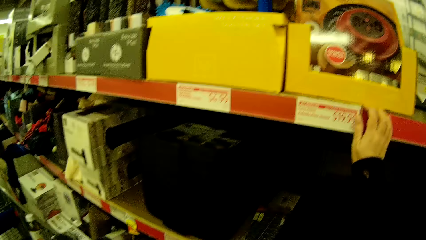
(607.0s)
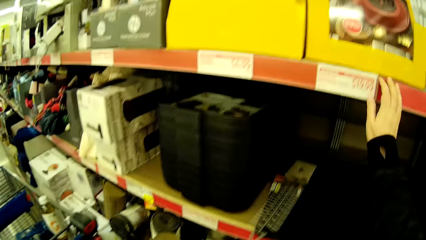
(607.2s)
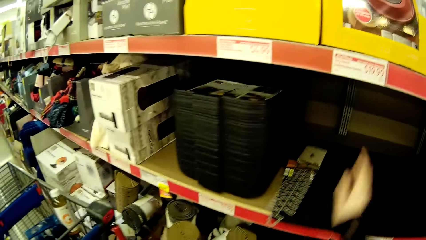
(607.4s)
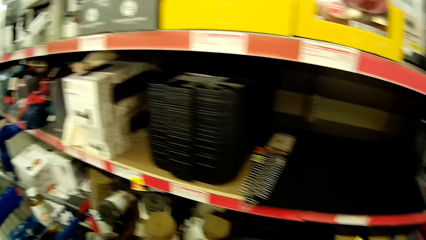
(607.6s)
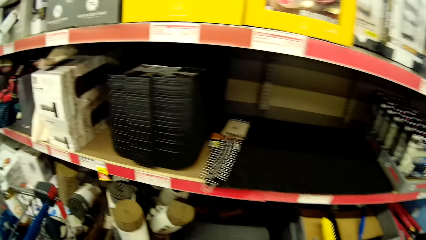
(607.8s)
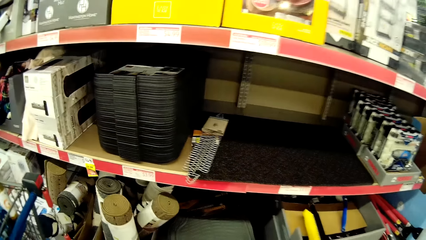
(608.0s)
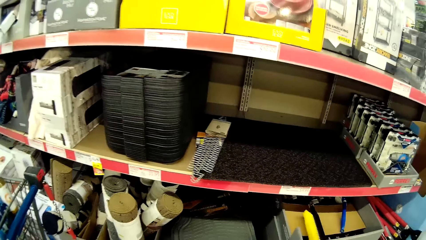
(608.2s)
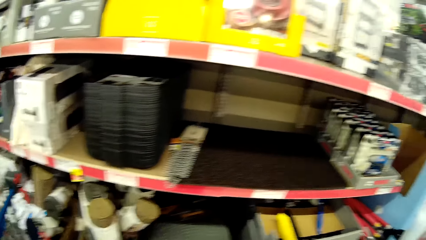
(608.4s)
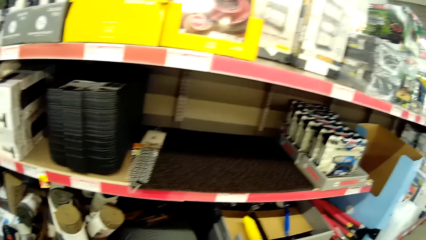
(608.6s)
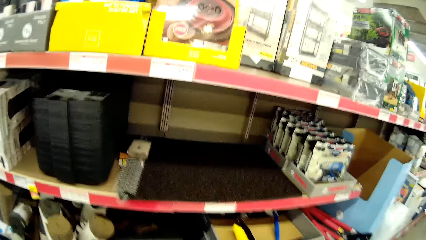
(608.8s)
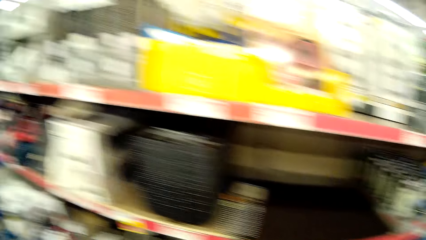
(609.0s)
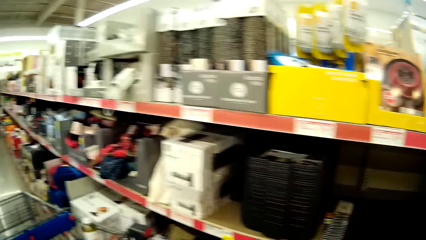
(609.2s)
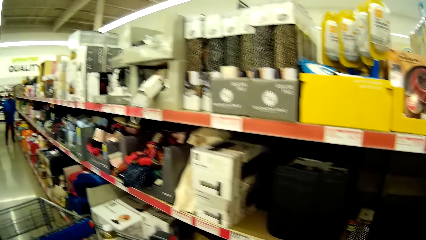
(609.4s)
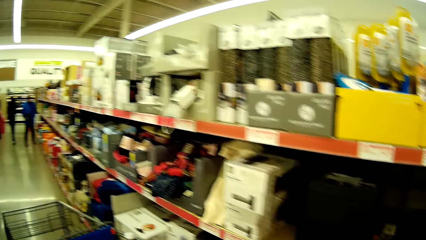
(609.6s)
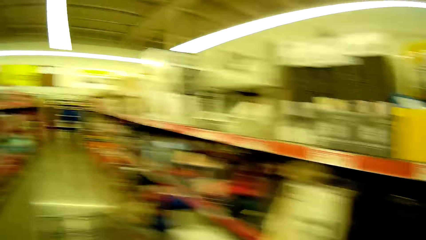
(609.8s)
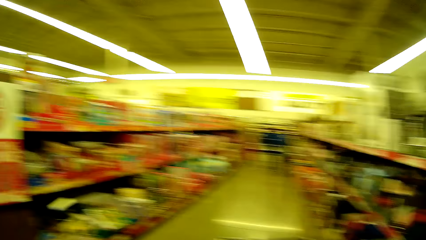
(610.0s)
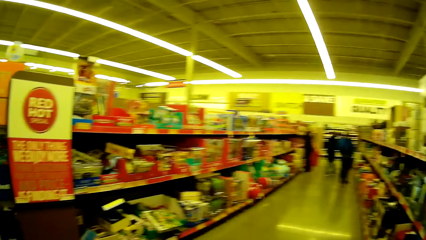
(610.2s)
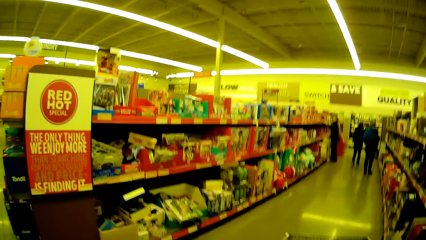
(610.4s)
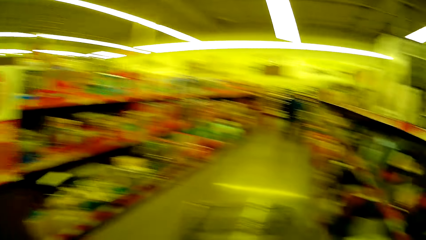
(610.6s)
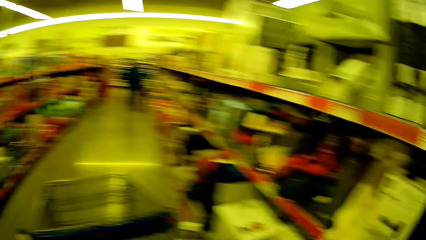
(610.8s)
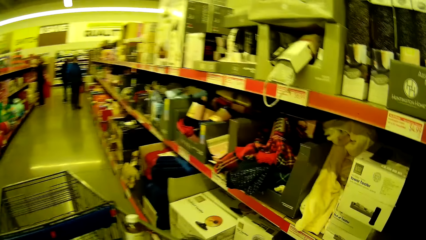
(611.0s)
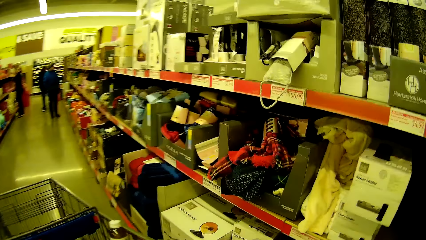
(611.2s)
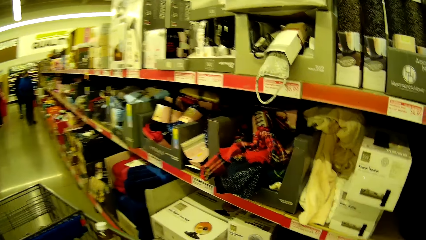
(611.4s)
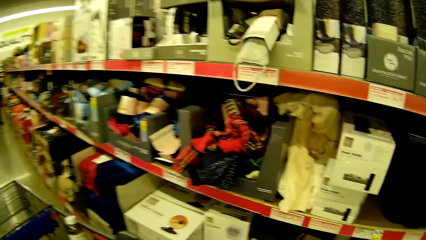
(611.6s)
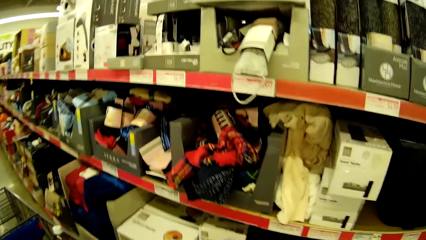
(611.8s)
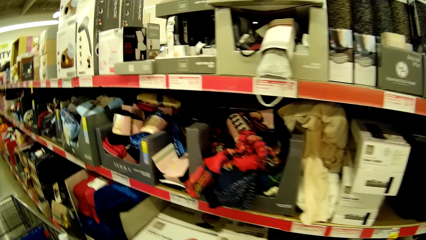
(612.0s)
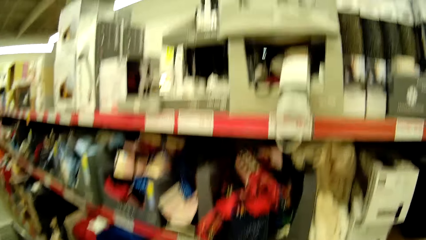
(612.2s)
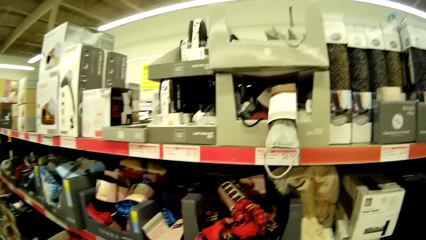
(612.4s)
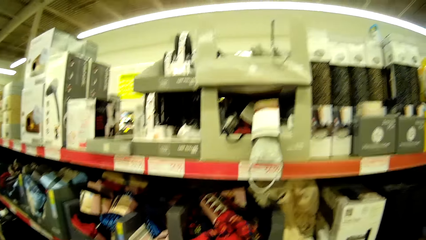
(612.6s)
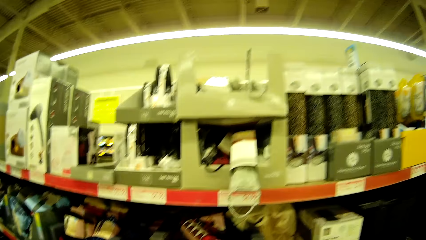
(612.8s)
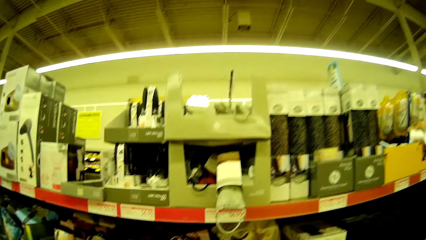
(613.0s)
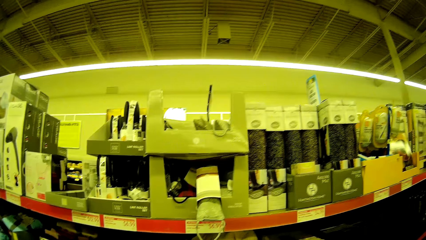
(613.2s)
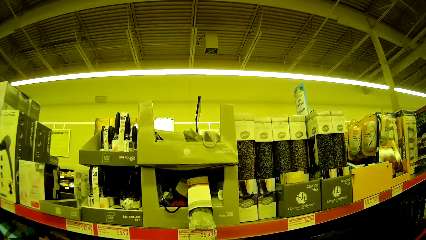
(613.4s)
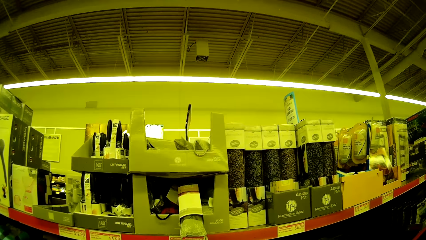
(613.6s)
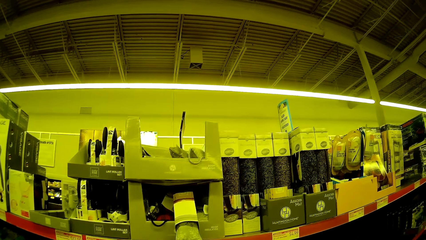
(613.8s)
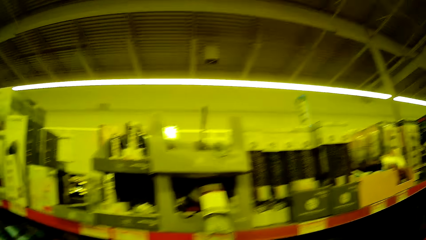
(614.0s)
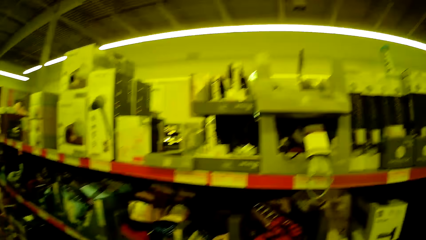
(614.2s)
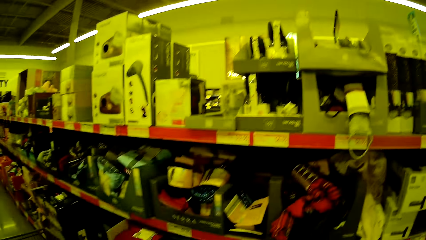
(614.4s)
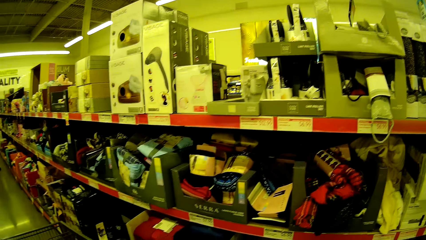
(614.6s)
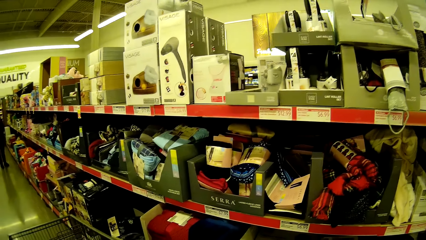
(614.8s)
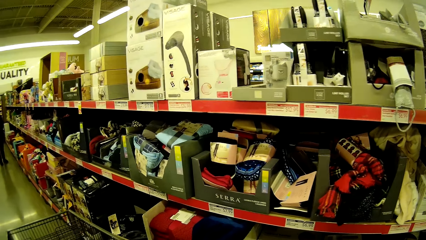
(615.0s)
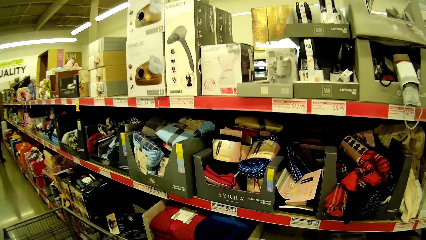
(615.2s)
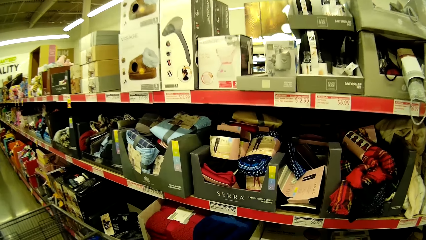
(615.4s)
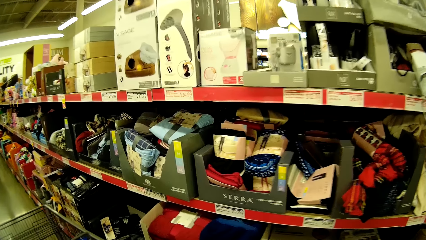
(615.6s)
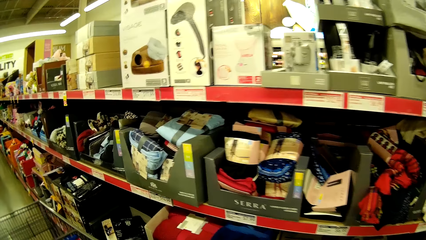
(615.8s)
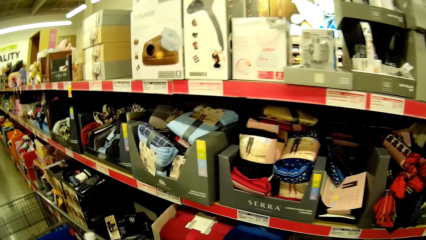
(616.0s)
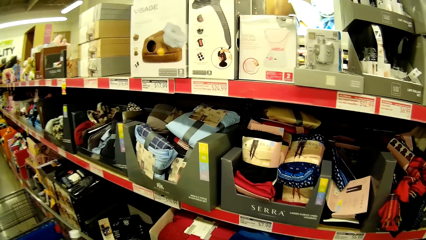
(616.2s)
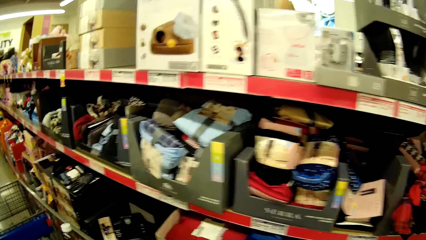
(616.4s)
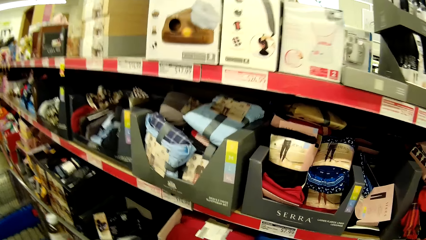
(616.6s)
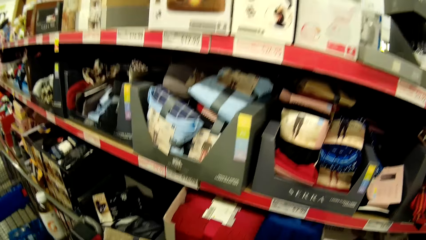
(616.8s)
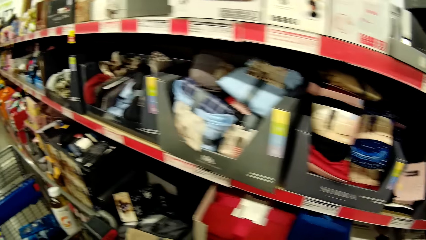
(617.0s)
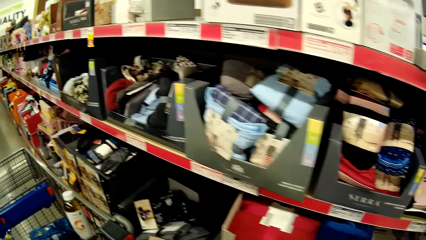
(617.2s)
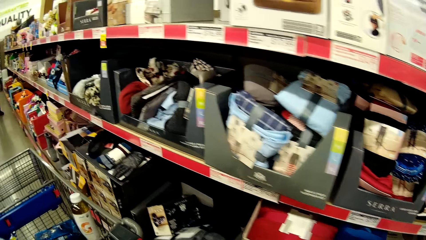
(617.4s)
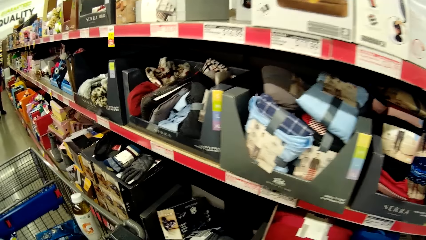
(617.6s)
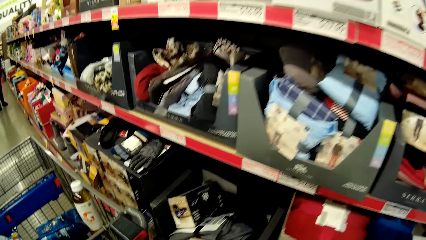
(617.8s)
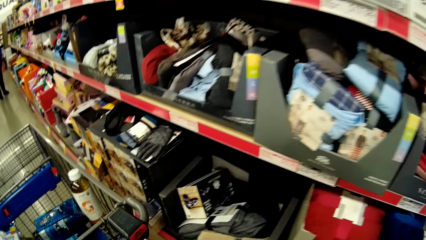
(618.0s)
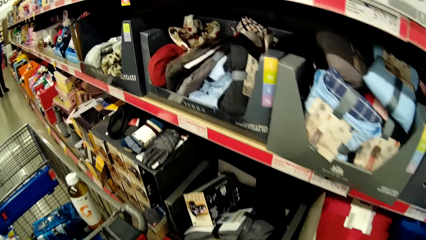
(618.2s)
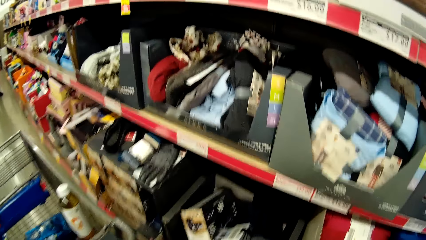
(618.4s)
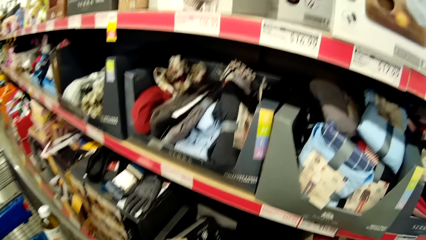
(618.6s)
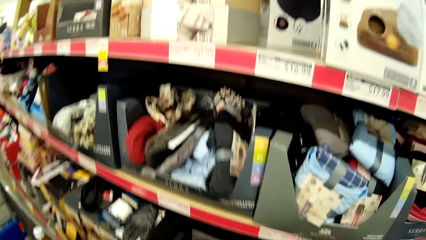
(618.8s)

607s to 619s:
The camera wearer pushes the trolley. They push the trolley. They stare at the items on the shelves.

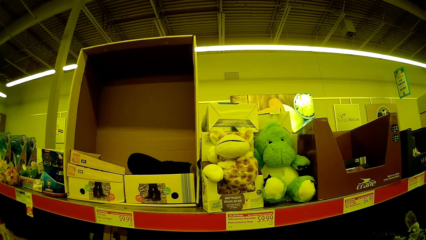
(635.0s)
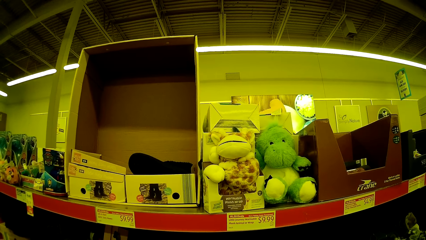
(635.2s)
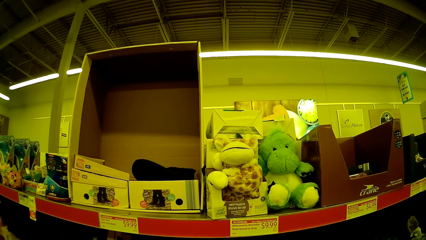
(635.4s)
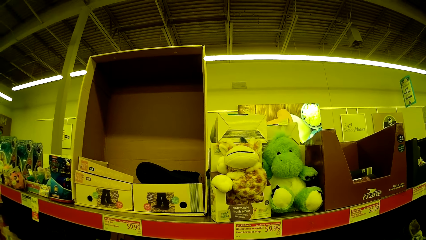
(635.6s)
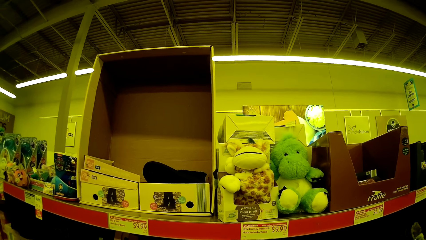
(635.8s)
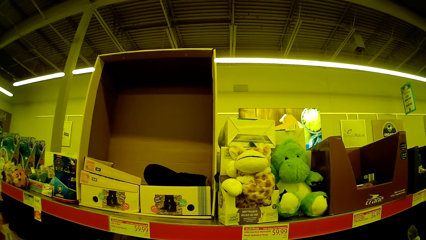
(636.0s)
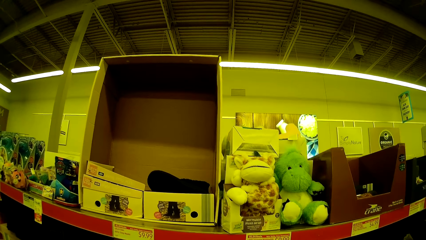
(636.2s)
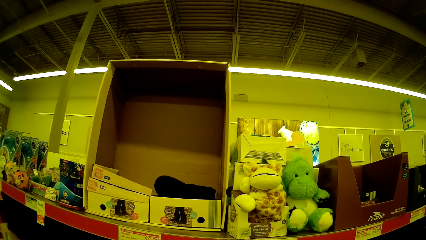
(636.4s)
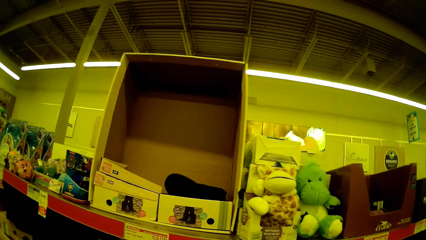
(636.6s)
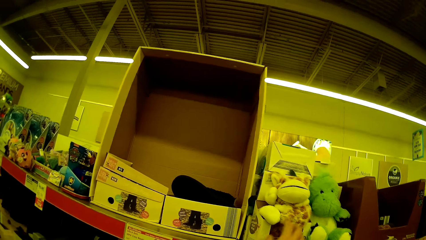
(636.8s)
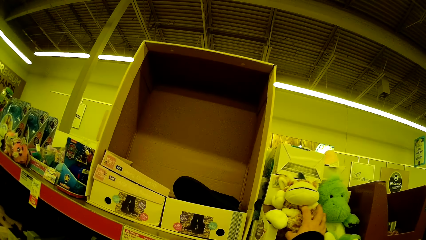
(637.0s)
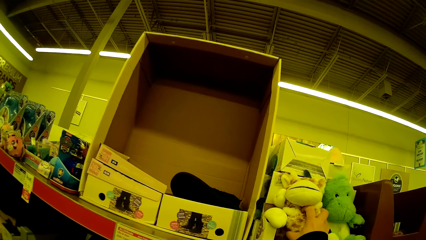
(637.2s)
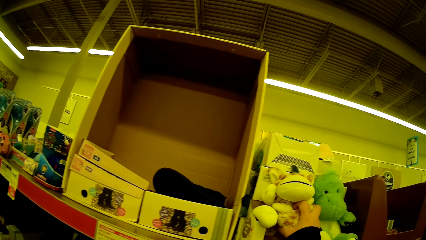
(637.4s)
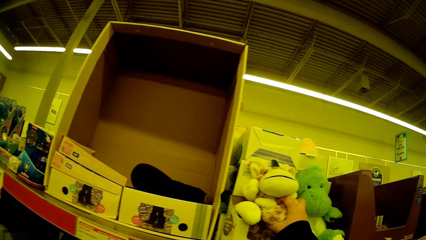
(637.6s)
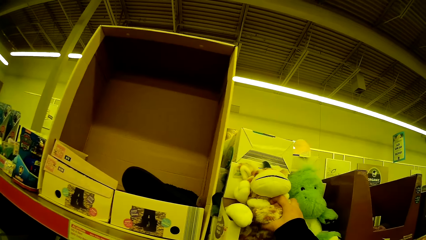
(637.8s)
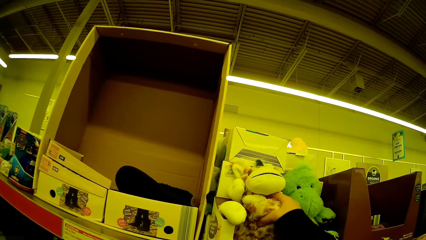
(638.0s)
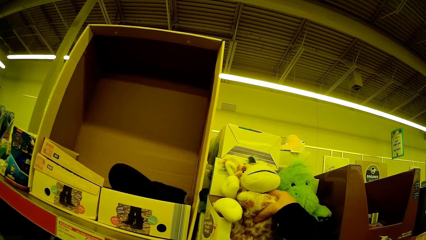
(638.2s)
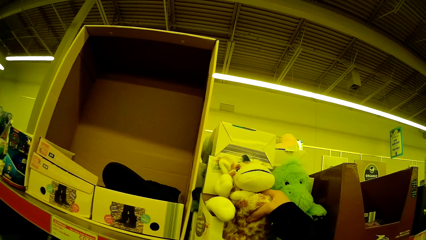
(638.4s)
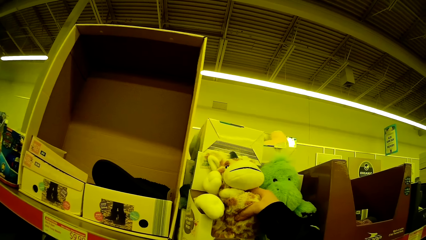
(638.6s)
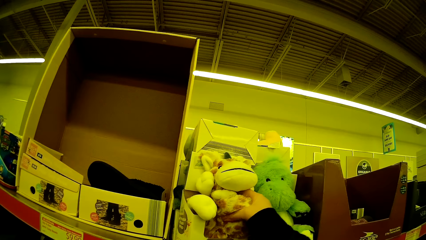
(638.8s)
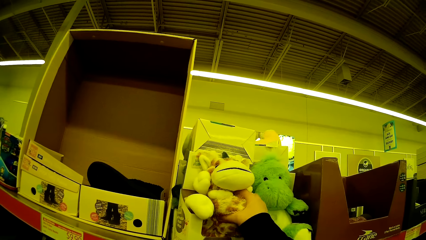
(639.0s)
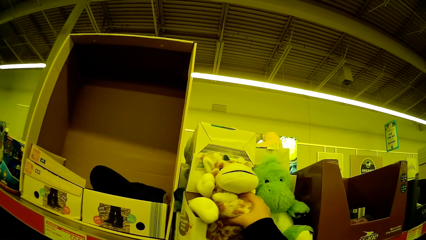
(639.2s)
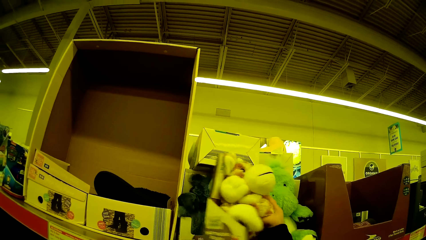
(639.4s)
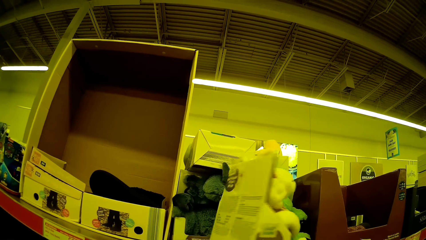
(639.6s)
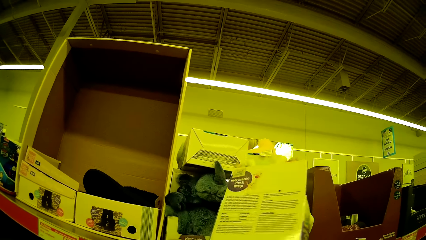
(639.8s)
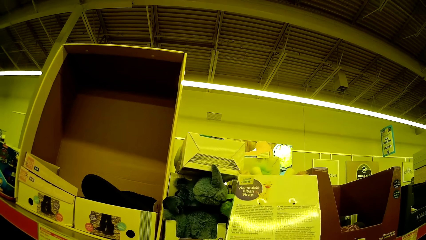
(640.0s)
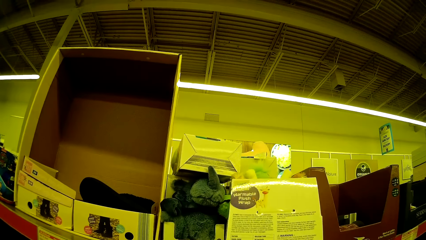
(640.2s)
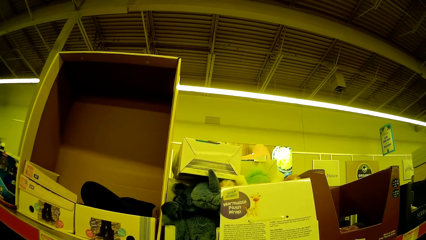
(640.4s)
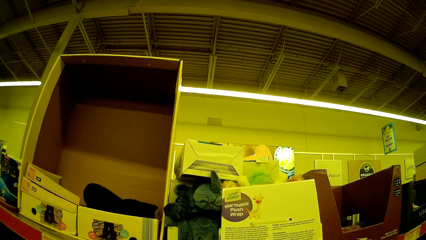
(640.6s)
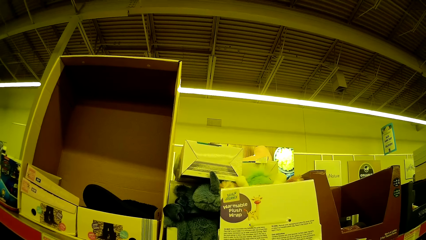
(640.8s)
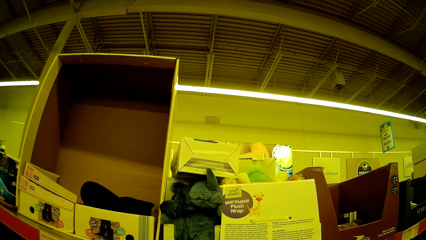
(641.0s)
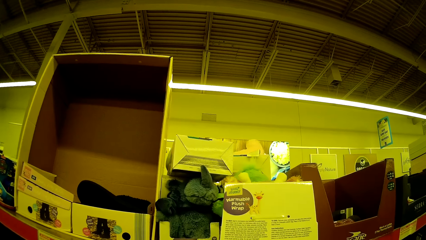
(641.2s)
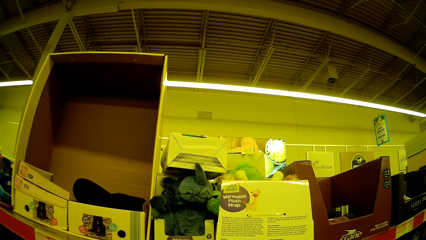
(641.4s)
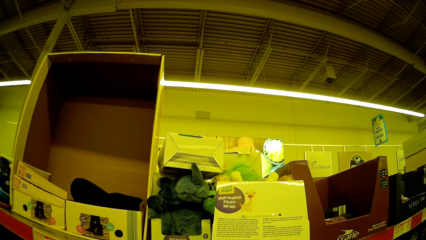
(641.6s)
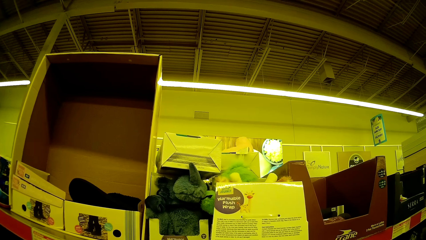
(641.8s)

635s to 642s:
The camera wearer holds a warmable plush wrap. They stare at the warmable plush wrap. They pick up the warmable plush wrap on the shelf. They stare at the warmable plush wrap box.
